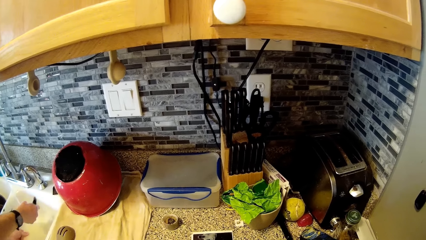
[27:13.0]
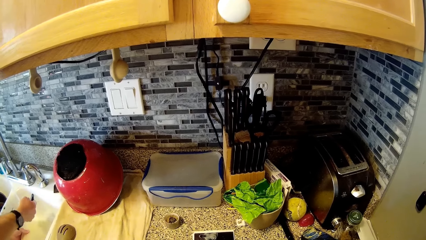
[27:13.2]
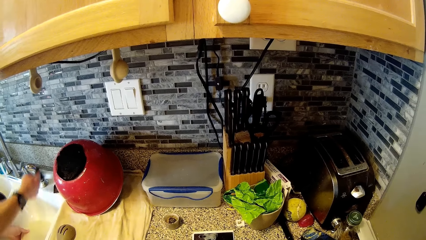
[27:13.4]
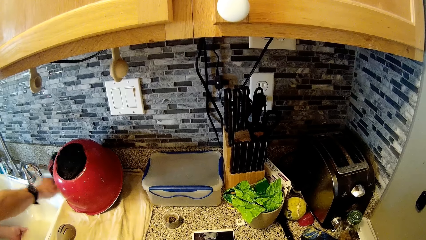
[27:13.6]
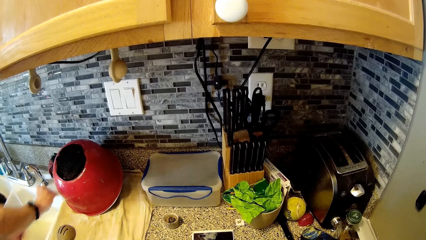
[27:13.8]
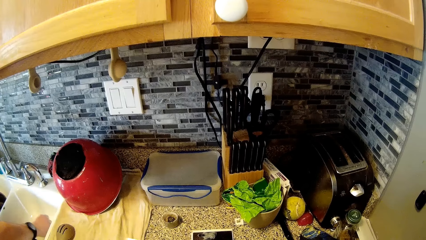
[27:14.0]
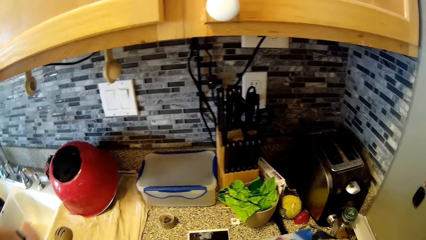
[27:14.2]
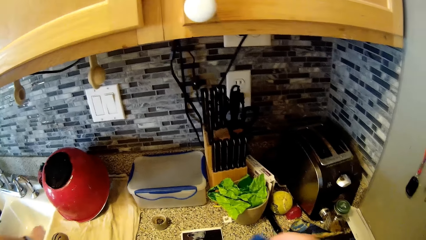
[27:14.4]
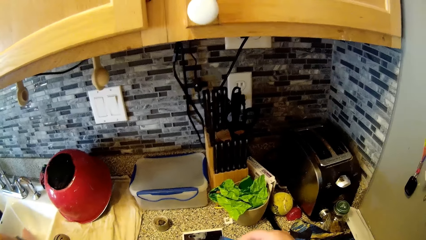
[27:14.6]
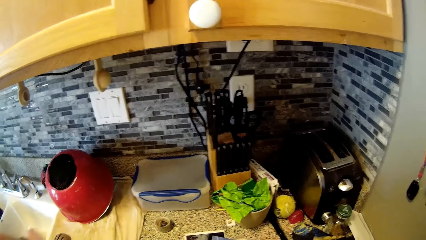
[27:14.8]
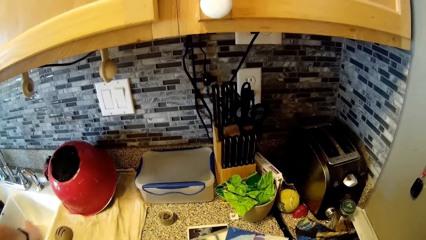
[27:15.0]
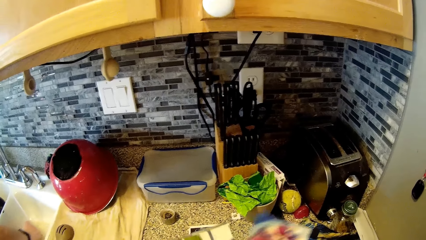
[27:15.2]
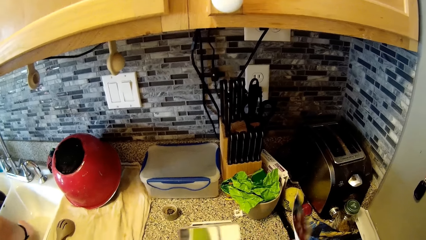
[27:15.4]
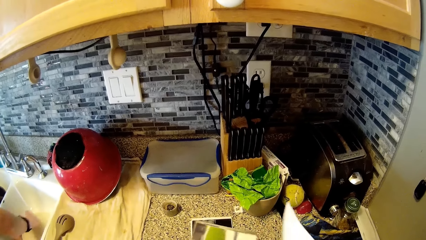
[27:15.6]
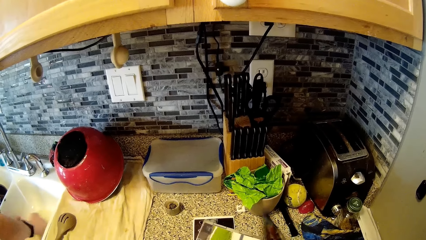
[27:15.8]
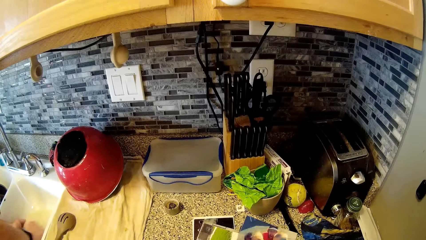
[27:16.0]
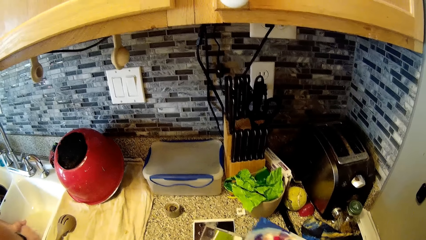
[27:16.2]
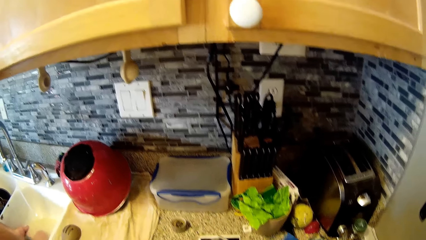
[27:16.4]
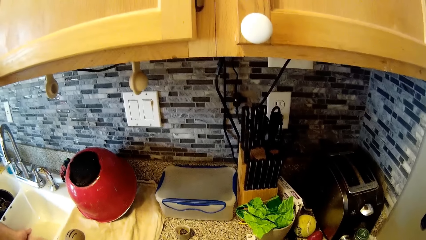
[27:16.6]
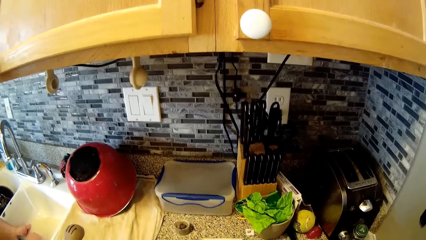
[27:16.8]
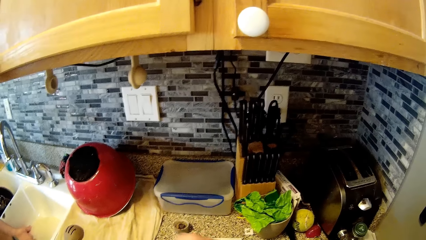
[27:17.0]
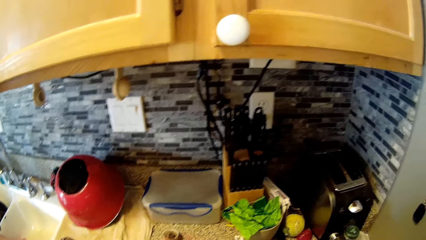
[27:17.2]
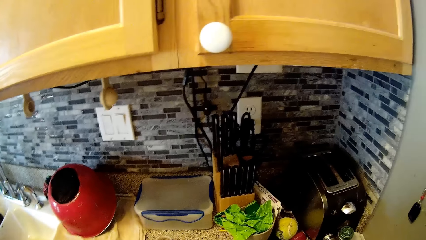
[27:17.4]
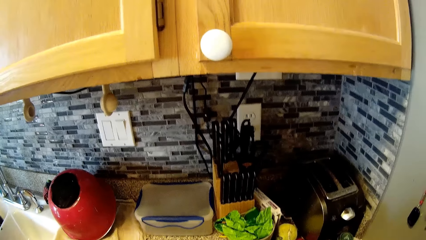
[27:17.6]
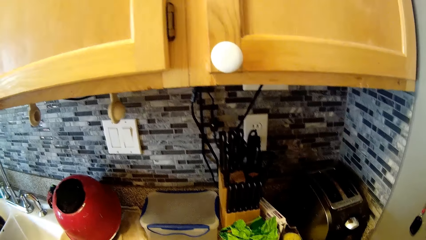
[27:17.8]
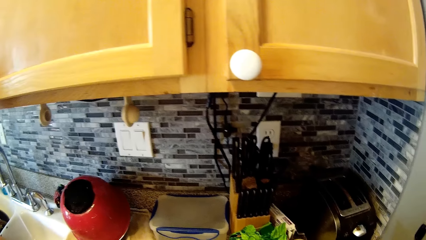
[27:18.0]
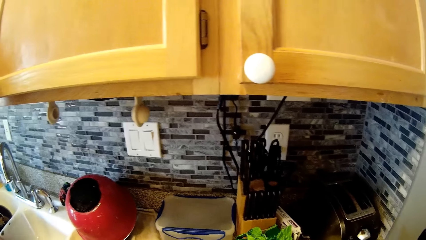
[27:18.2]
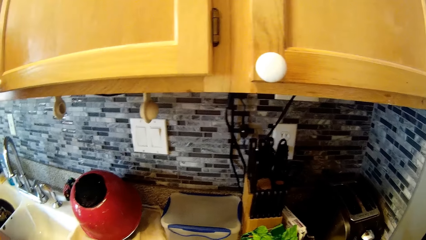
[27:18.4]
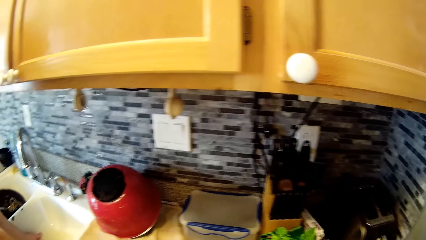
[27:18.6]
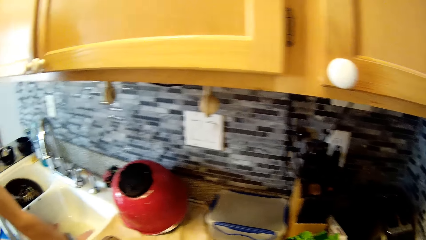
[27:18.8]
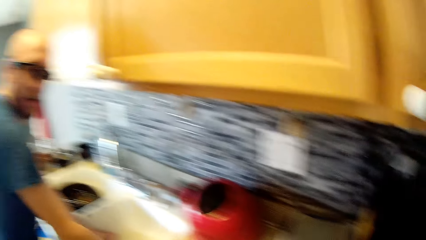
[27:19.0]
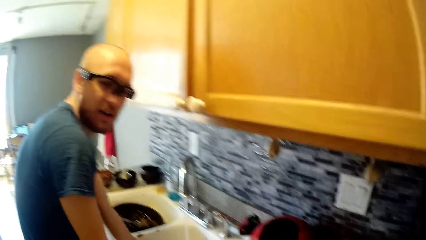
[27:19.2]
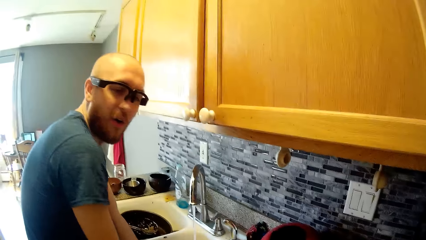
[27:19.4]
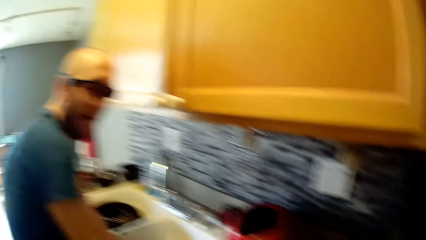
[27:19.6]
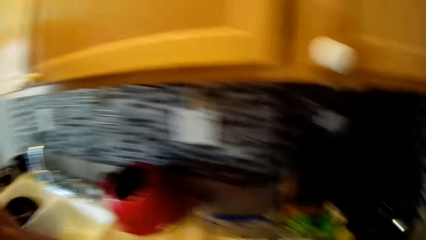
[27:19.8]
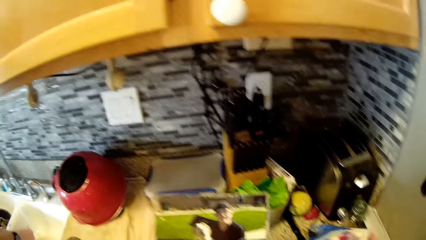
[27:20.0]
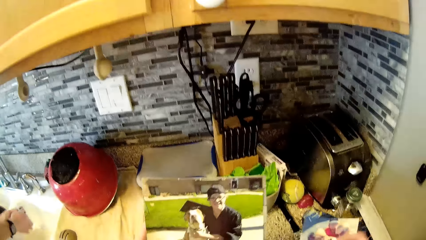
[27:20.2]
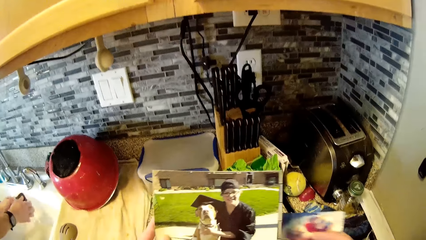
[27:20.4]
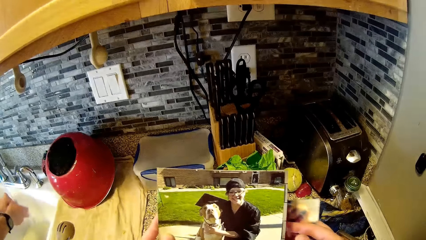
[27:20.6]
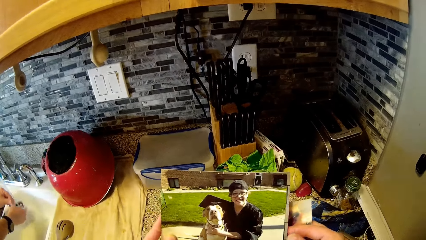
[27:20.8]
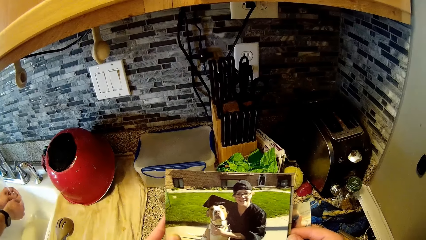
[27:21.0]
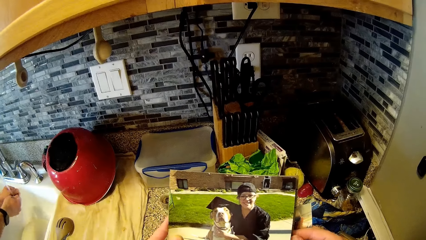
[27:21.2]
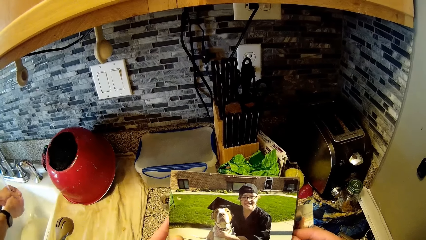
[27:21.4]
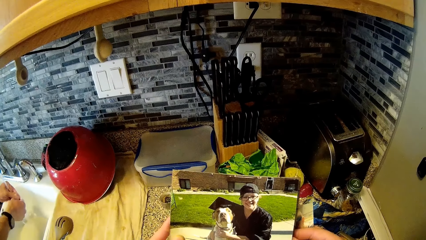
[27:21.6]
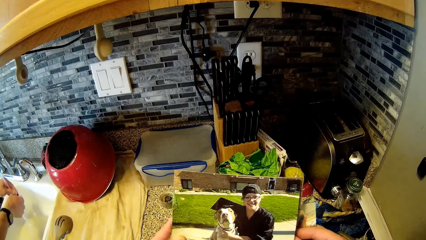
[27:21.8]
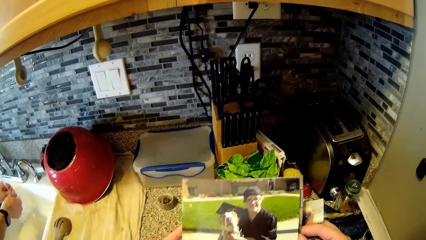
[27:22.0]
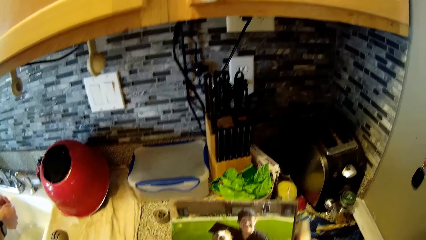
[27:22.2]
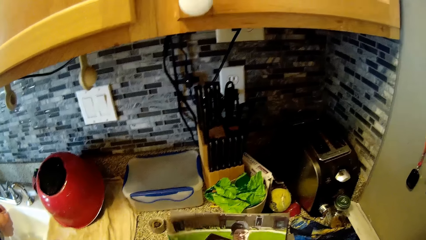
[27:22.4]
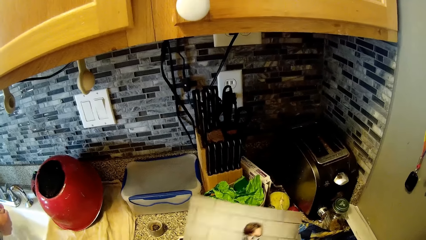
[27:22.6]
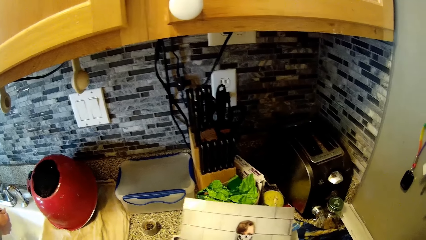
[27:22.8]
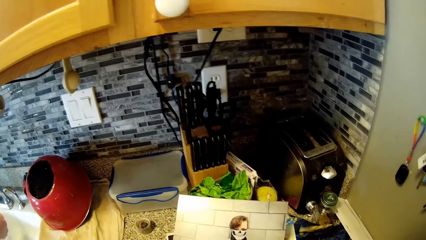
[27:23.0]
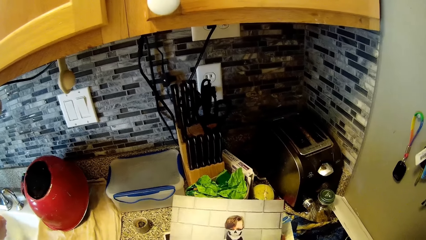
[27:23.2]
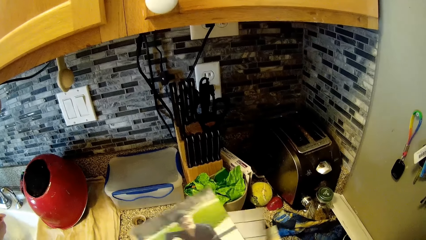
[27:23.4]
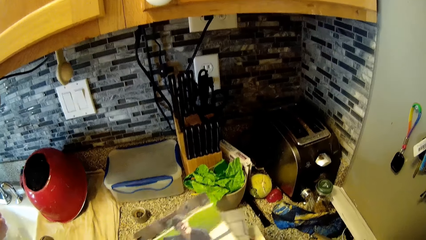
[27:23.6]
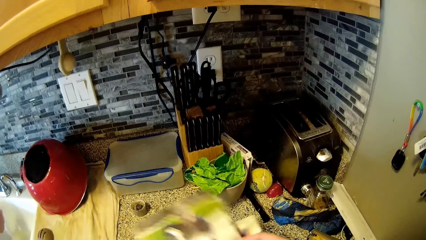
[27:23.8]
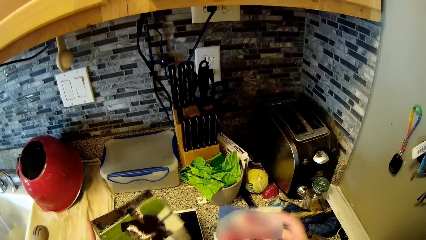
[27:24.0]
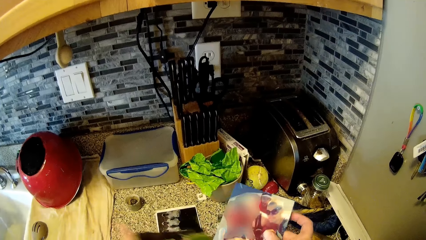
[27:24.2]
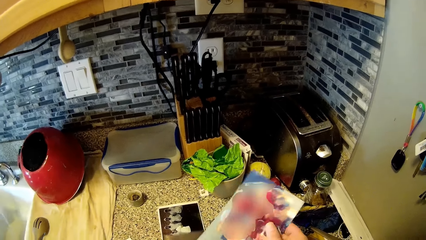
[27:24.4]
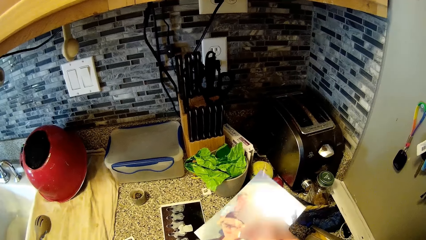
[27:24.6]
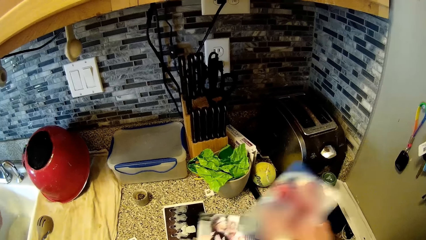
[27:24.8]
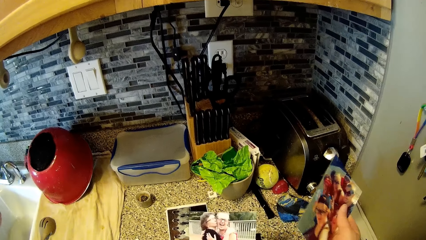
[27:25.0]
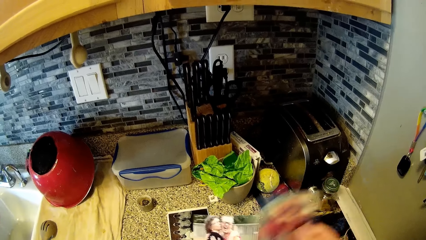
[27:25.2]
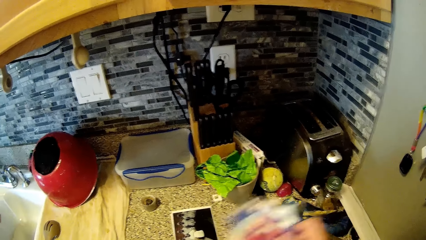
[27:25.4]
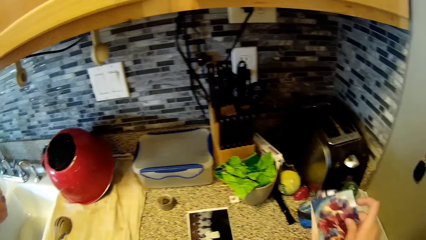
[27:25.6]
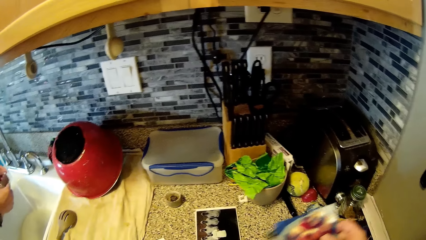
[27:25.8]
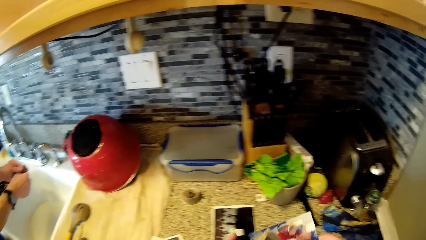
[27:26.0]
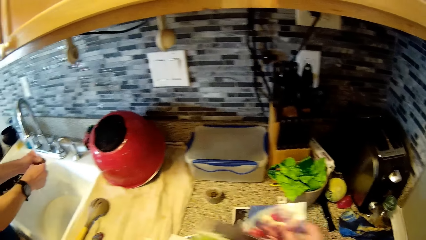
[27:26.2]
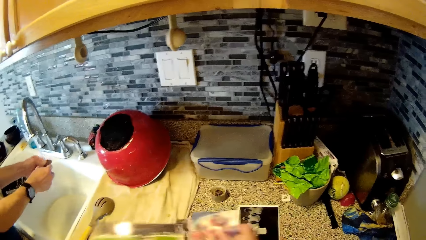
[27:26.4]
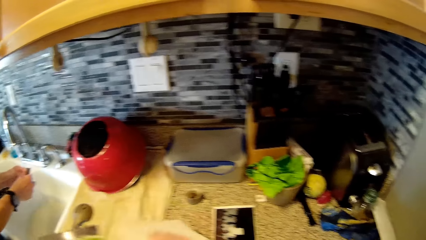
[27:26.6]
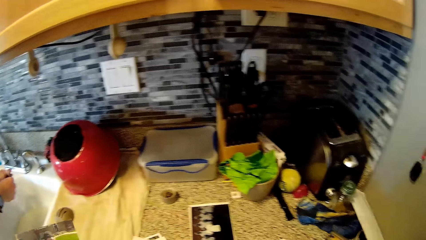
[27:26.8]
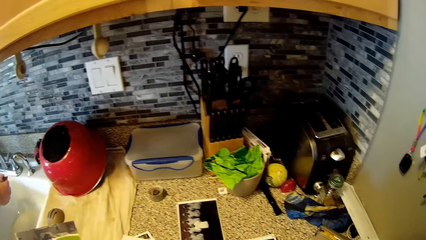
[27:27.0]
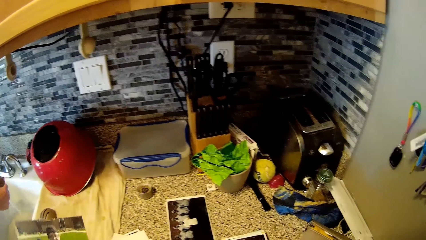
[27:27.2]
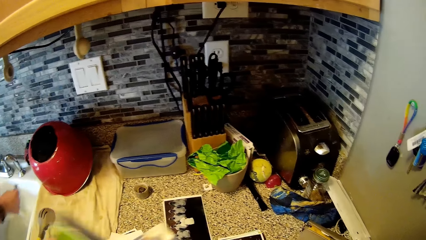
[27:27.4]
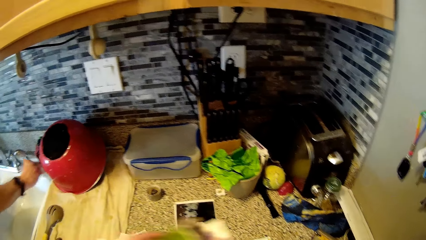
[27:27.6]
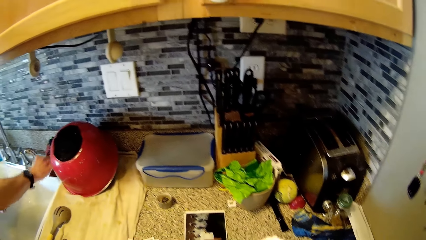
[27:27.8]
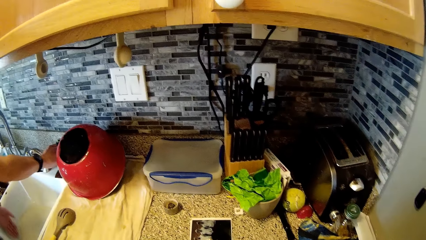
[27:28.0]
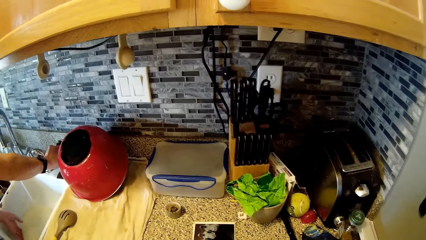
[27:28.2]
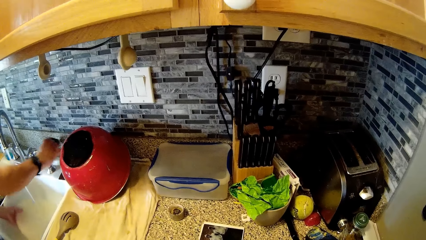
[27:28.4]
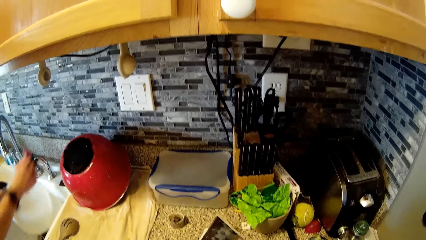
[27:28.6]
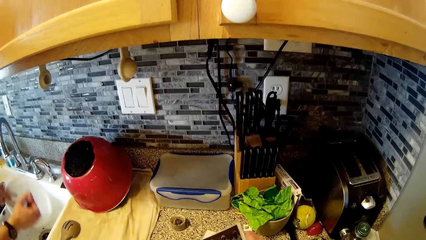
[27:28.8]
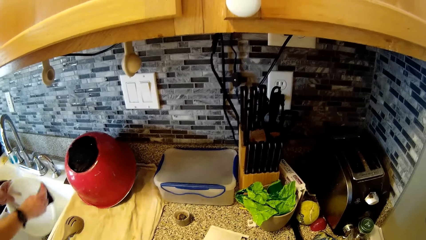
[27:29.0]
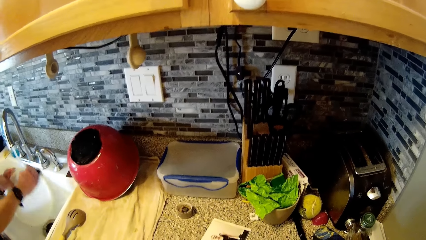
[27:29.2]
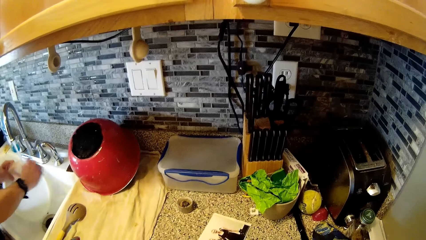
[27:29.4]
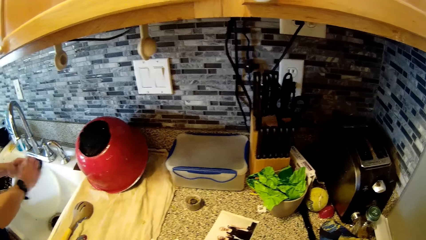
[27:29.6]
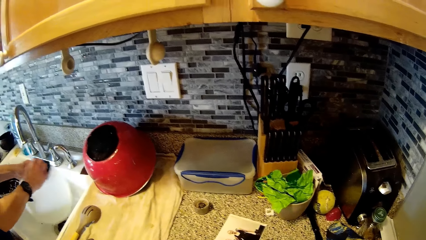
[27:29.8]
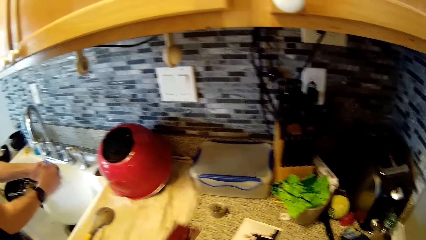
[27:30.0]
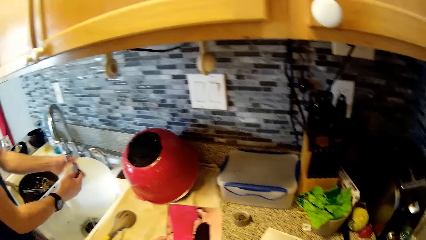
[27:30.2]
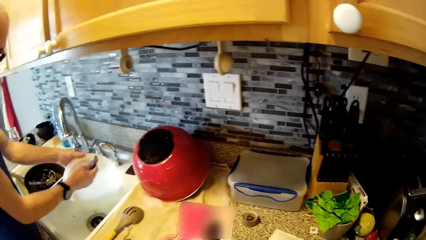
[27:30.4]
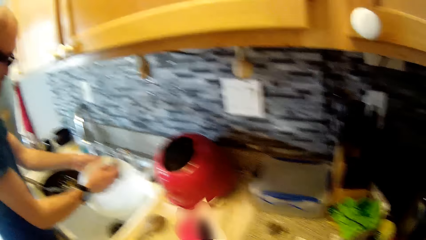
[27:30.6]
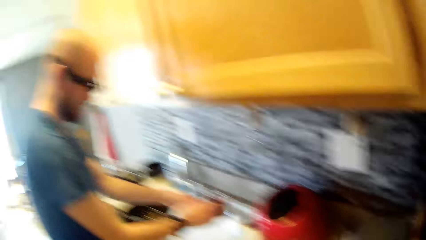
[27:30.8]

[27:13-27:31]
The man wets the sponge with water from the sink tap. The man drops the sponge on the sink with his right hand. The man scratches the sieve in the sink. The camera wearer looks through the pictures in her hand and the cabinet. She shuffles the photographs. She looks through a pile of photographs. The man cleans something in the sink. The camera wearer looks at the man. She looks at a photograph. The man rinses the sponge with water from the tap in the sink. The camera wearer views another photograph. She looks at a photograph. She shuffles the photographs. She places a photograph on the counter. The man drops the sponge on the sink with his right hand. The man picks up the first sponge from the sink with his right hand. The camera wearer picks up a photograph from the counter. The man washes the plate or lid with the sponge with his right hand.
